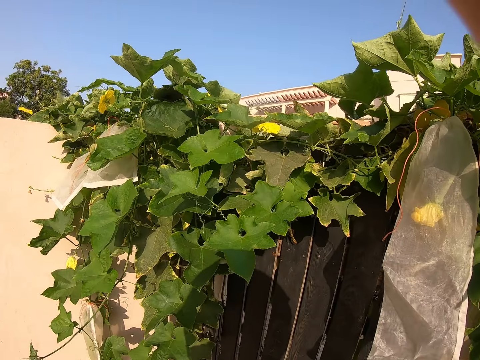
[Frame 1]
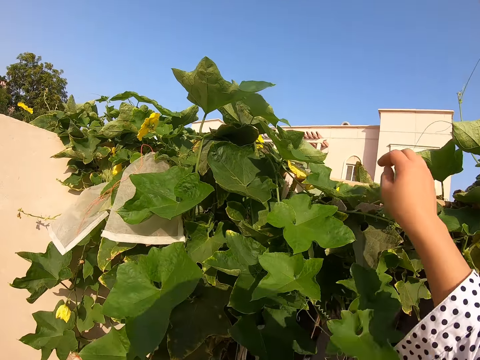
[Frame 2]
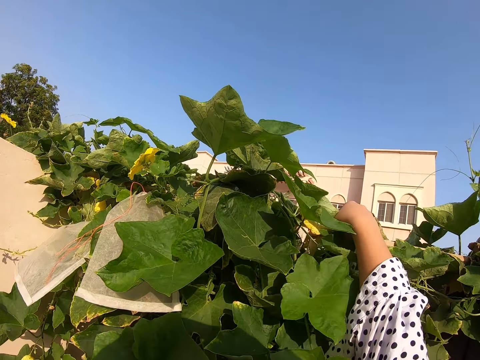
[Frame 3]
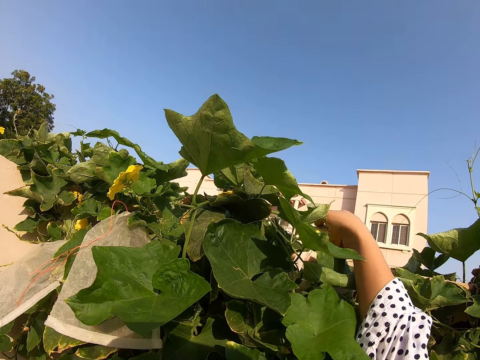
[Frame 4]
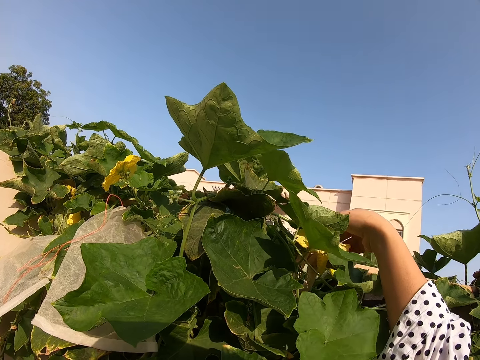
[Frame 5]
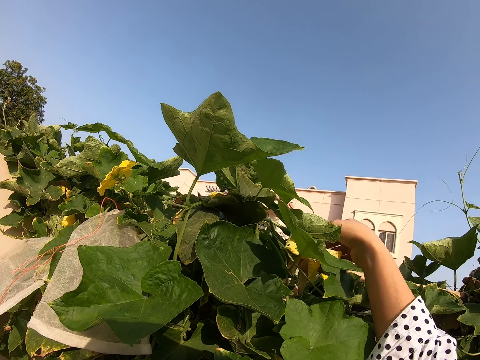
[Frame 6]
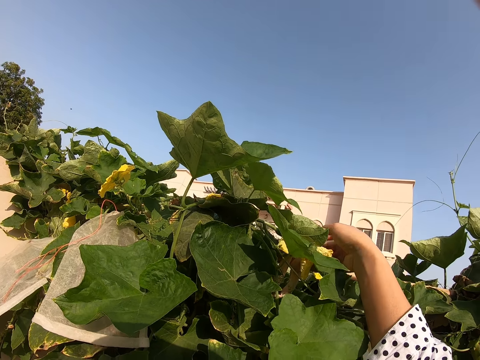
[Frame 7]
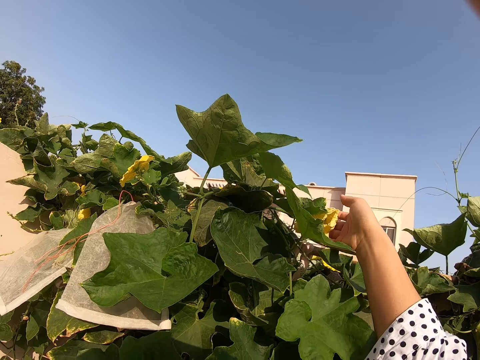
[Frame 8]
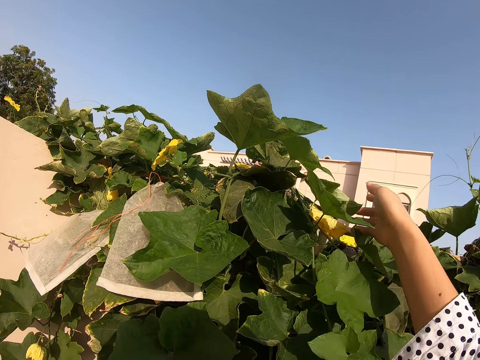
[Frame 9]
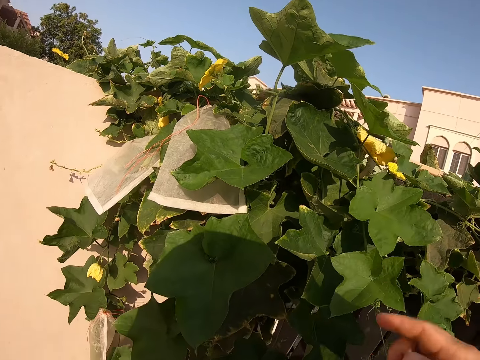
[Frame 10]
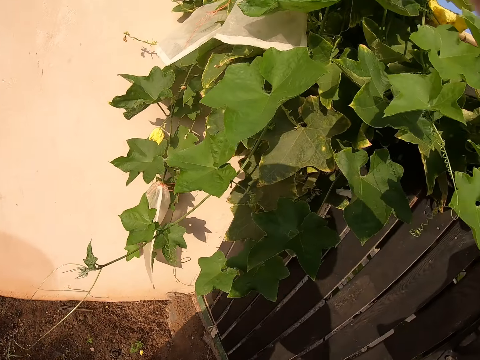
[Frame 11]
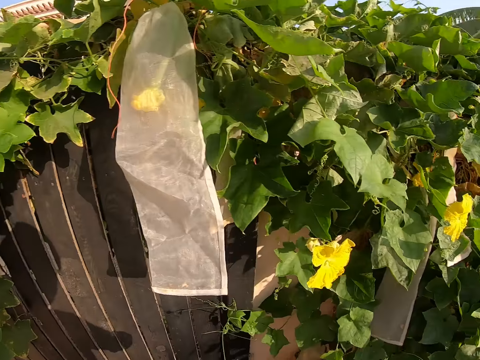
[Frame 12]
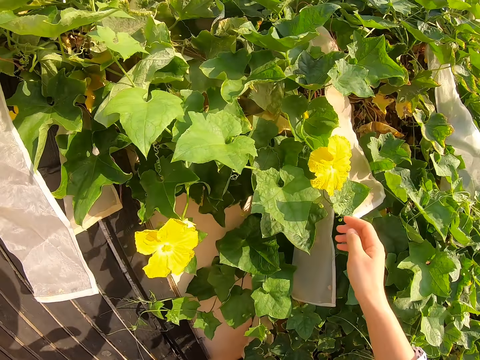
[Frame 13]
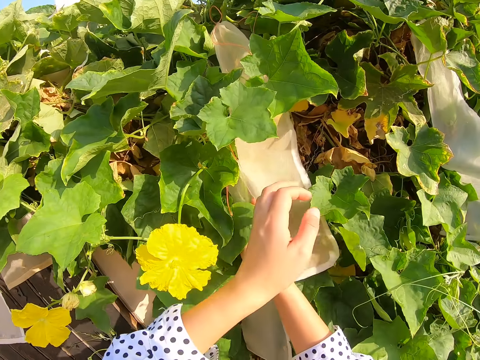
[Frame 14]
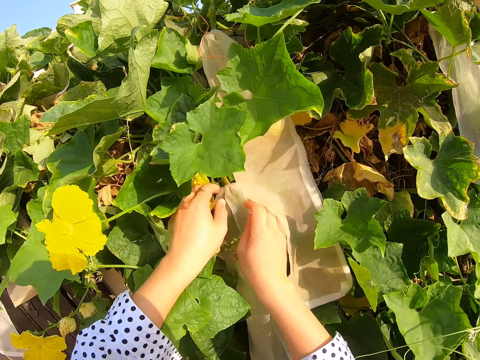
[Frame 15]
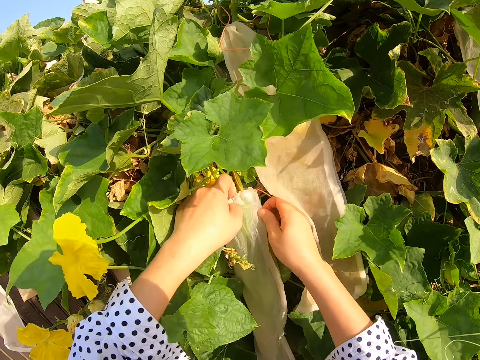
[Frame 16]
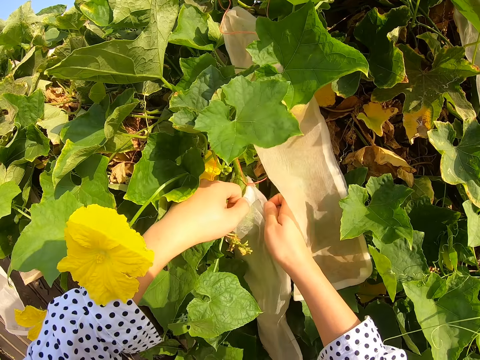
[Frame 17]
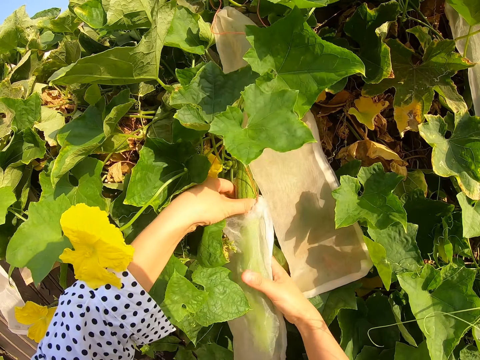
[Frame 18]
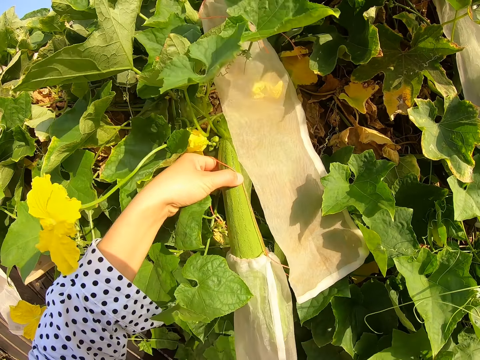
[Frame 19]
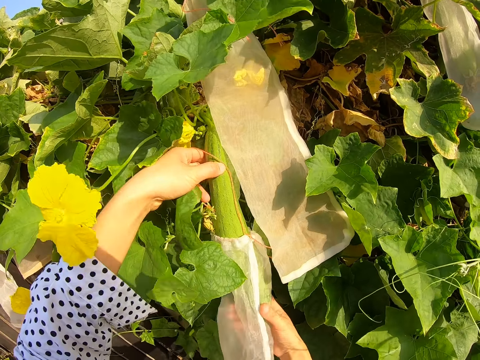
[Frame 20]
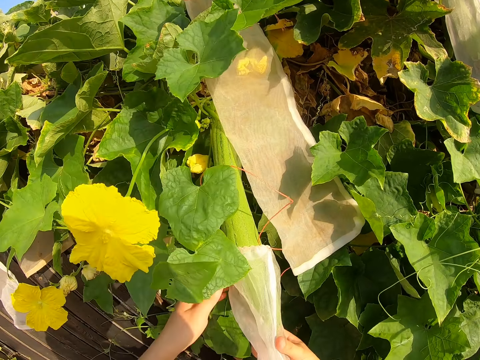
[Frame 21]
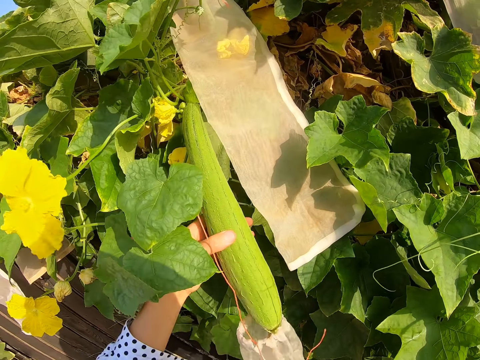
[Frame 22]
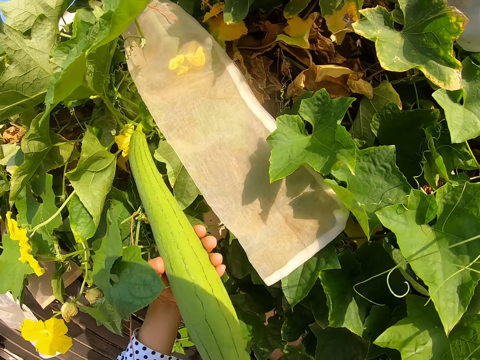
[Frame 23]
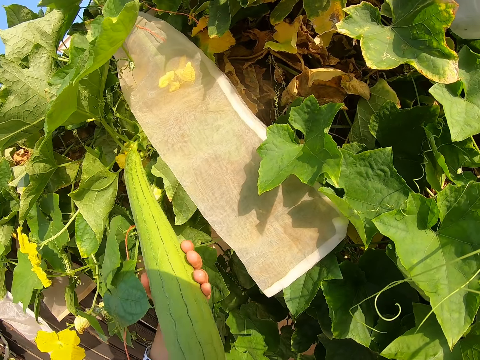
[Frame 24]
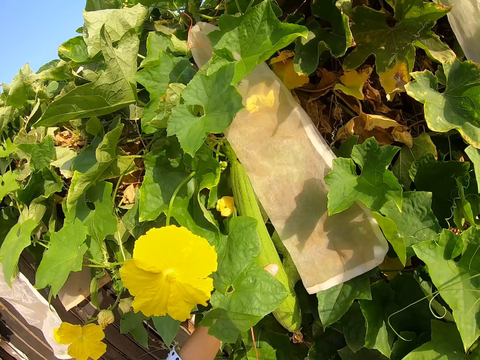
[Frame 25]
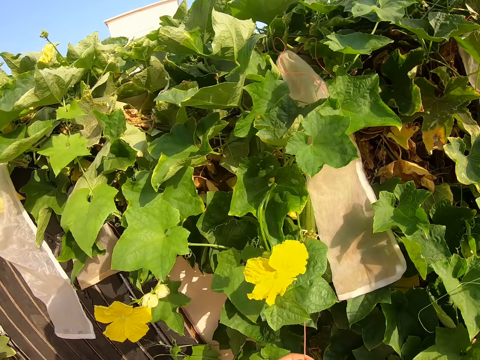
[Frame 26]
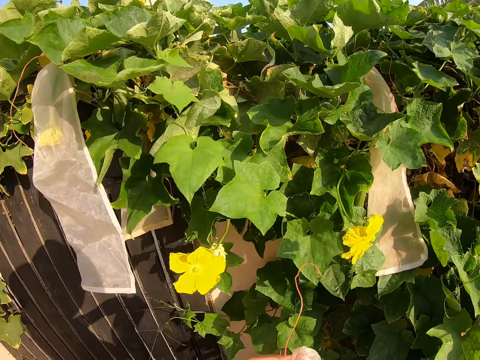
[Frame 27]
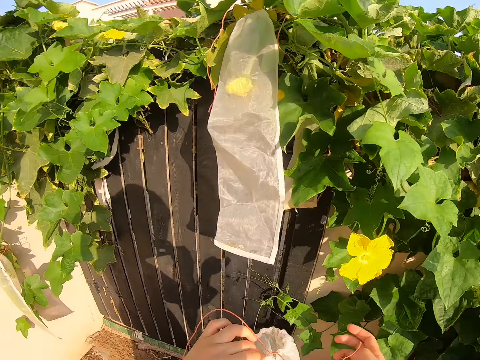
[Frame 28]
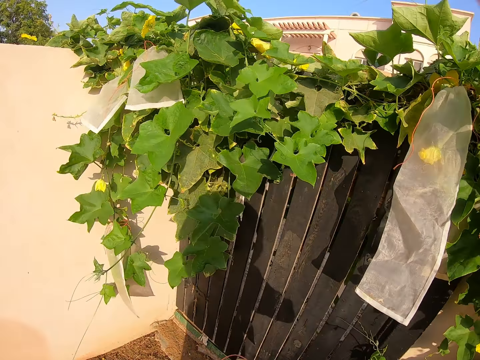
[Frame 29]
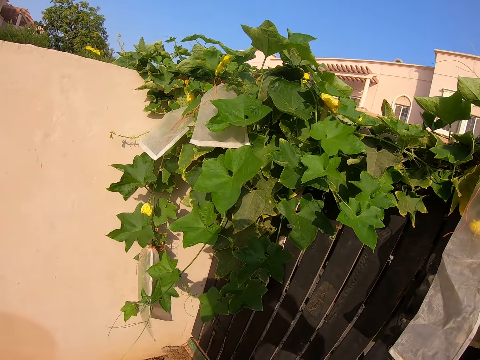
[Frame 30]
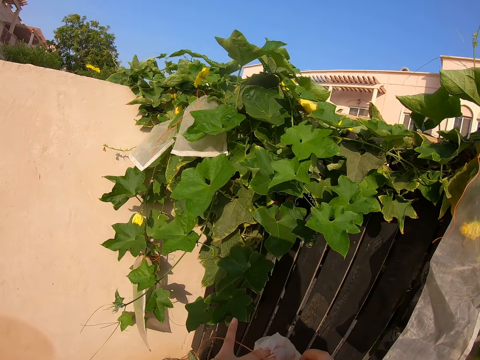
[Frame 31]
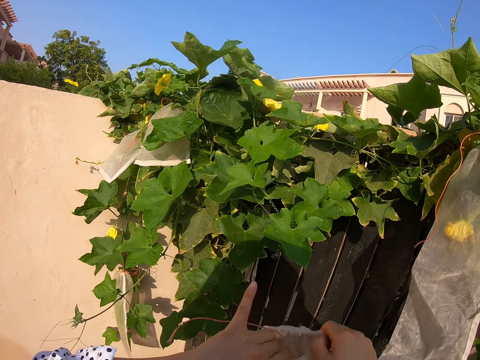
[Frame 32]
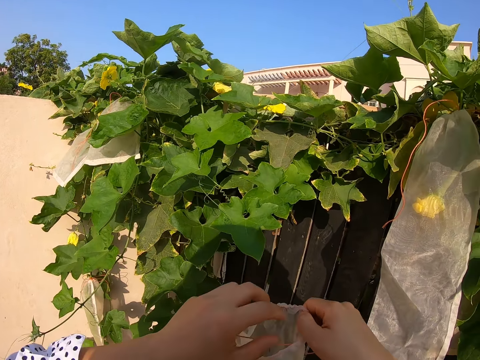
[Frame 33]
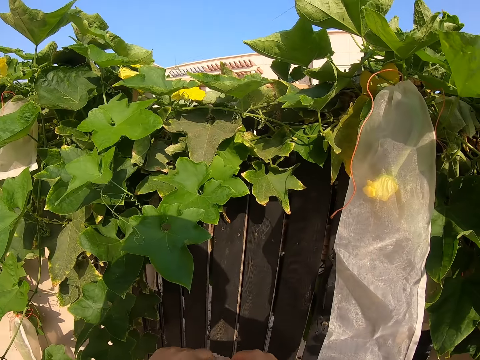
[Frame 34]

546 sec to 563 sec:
The camera wearer holds a flower. They see a plant and touch it. They move about. They remove the nylon from a cucumber. They pull the nylon. They hold the cucumber. They hold the nylon. They walk towards the plant.

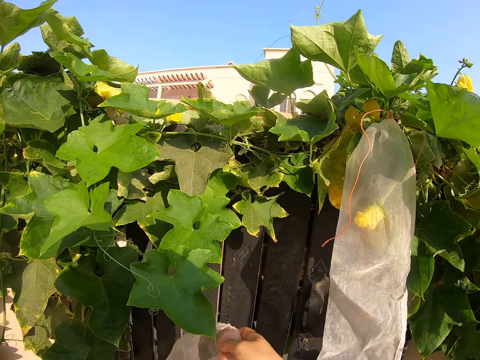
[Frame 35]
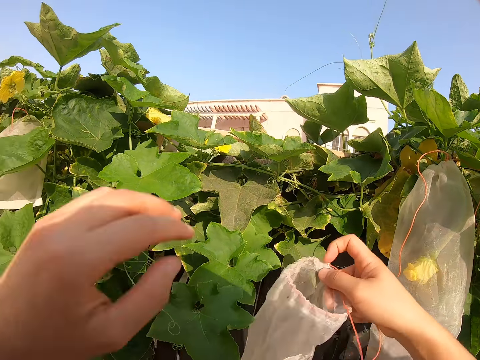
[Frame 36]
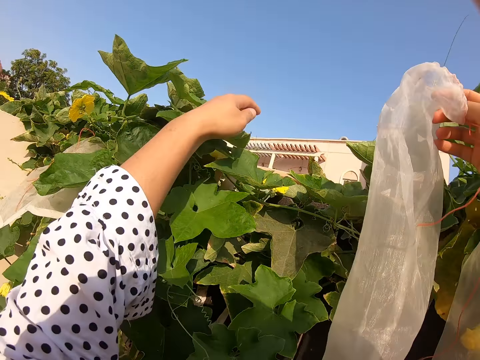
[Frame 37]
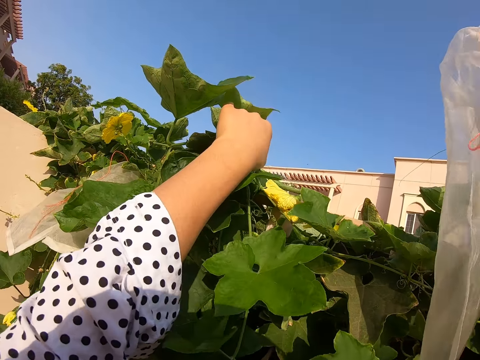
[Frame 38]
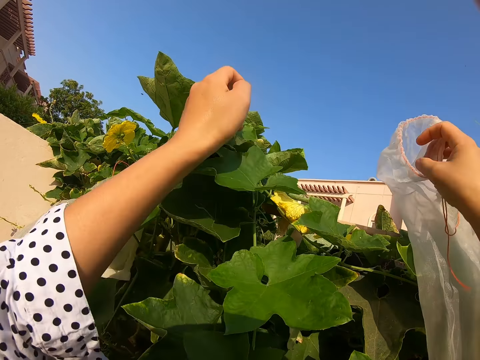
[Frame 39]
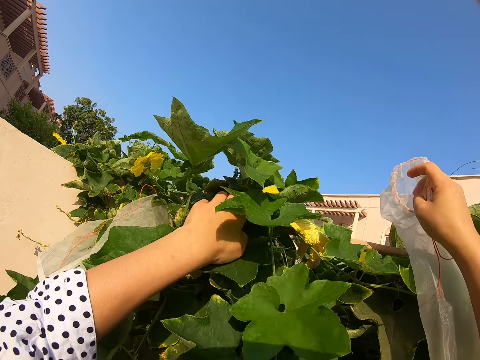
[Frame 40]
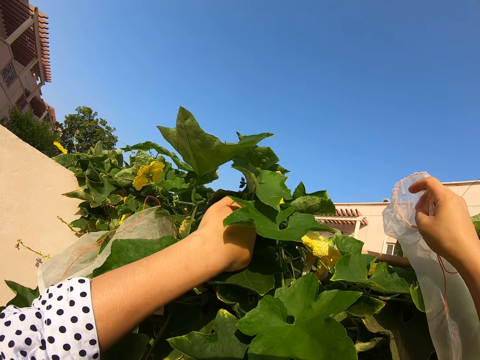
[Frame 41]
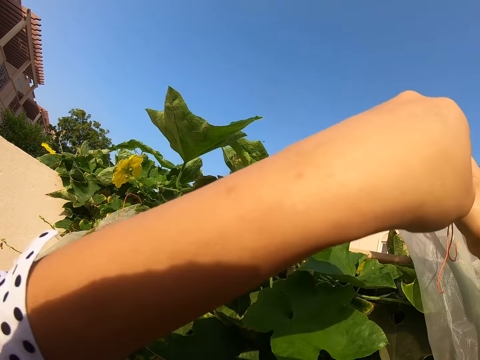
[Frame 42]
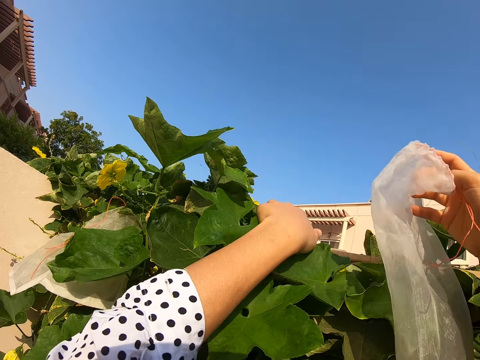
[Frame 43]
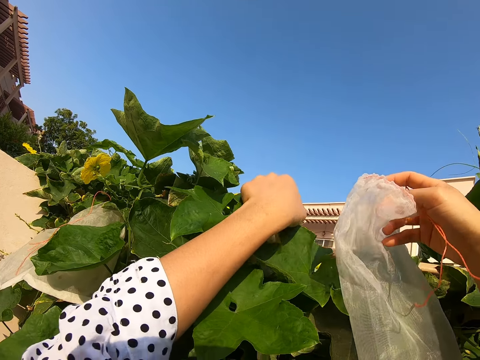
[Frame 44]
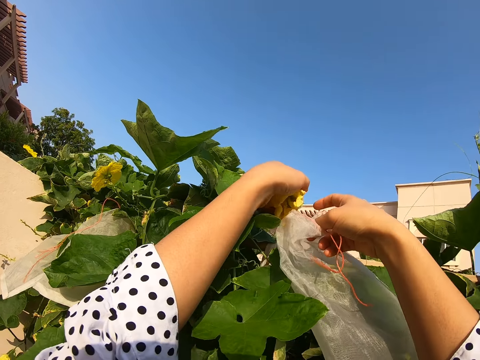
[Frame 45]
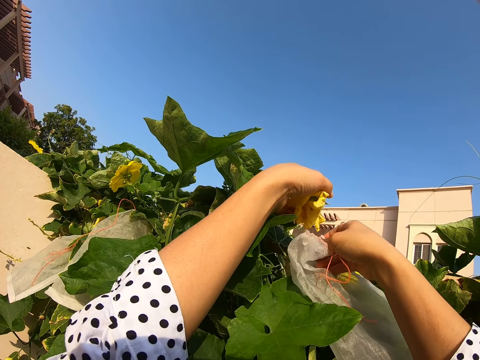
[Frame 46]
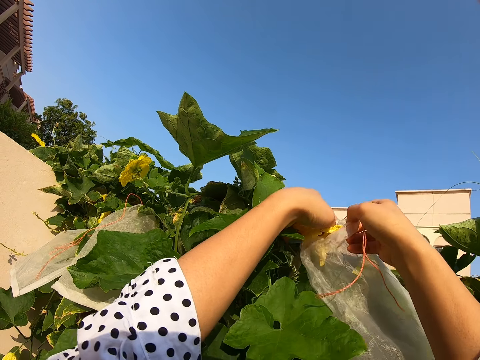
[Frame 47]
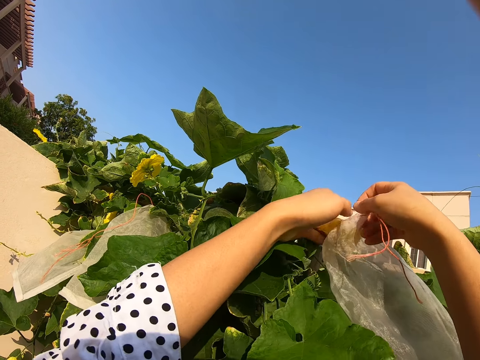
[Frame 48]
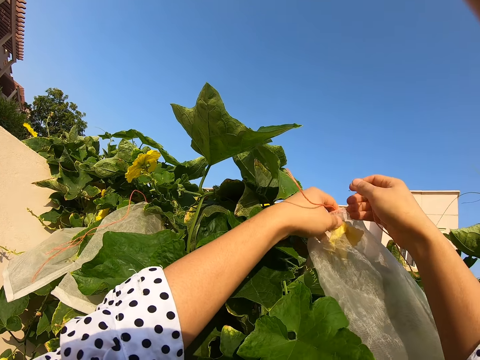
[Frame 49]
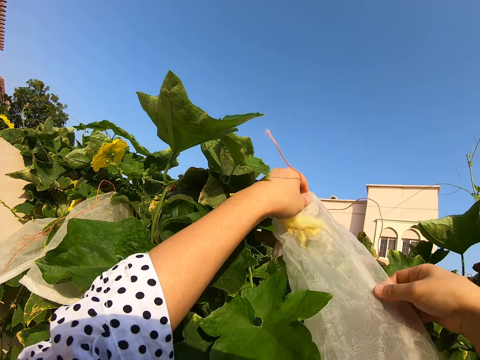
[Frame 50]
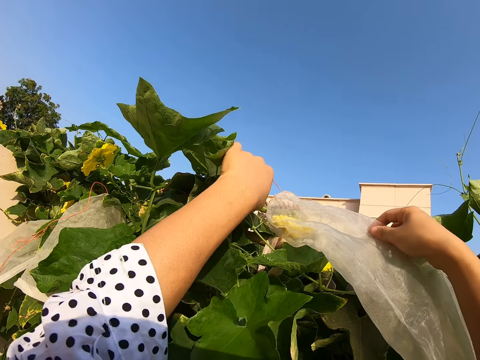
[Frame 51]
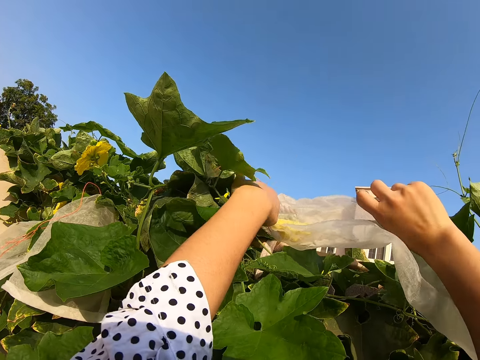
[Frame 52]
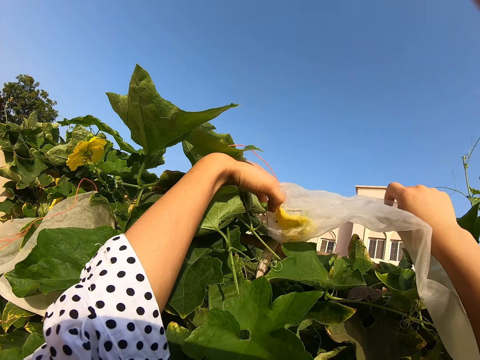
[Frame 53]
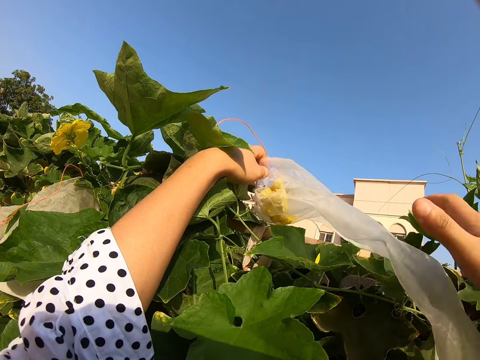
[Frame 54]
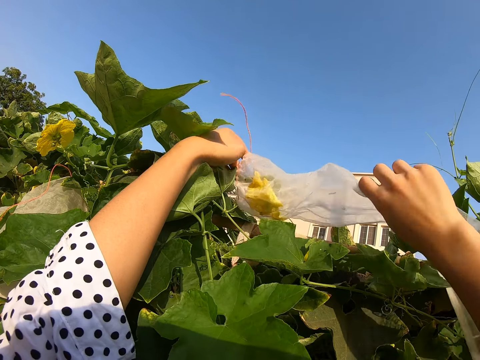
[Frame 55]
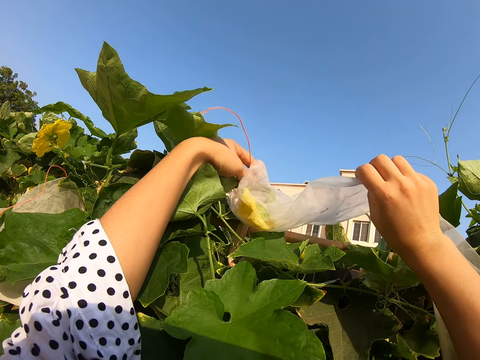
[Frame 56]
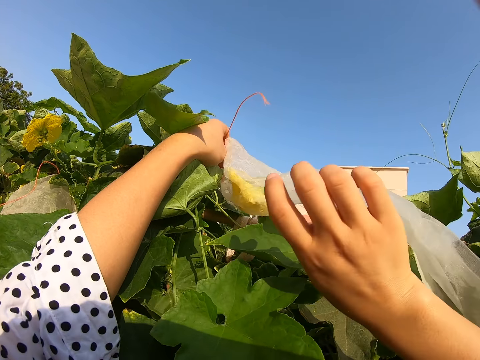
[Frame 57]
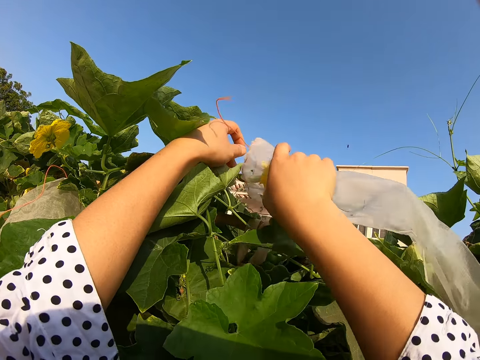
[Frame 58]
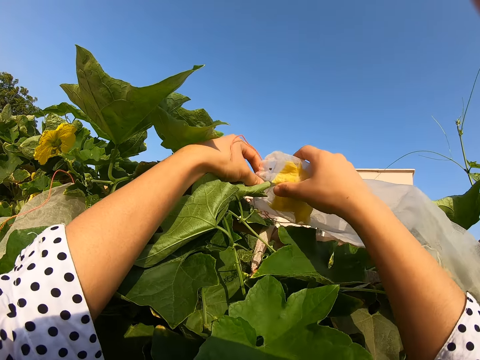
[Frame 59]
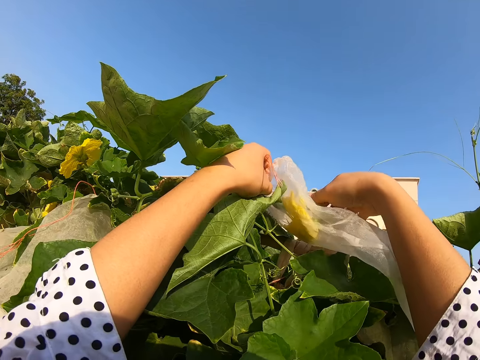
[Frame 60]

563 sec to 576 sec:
The camera wearer touches the plant. They grab a flower. They cover the plant with the hoops. They fix the flower into the nylon.
